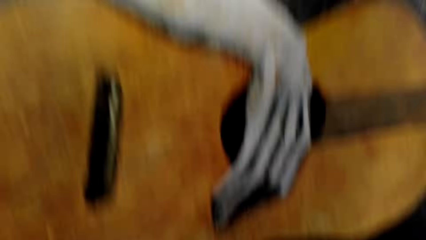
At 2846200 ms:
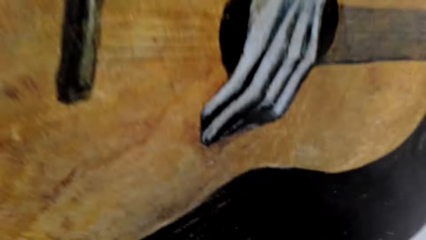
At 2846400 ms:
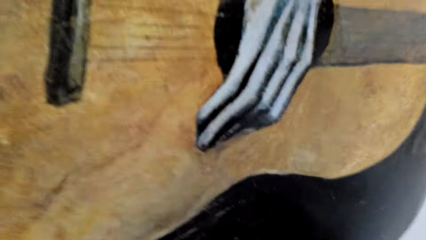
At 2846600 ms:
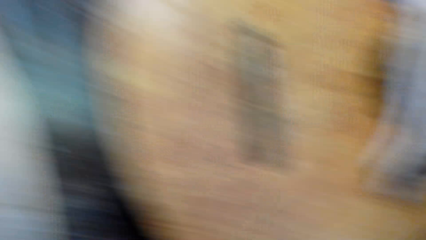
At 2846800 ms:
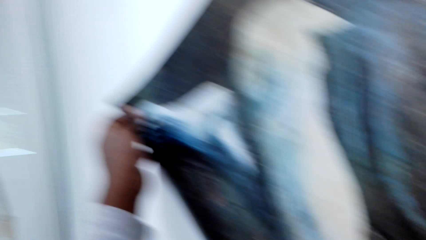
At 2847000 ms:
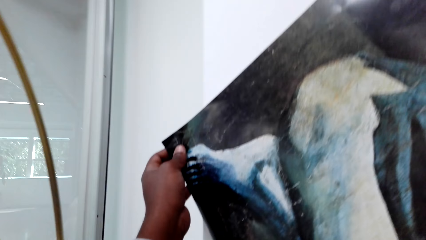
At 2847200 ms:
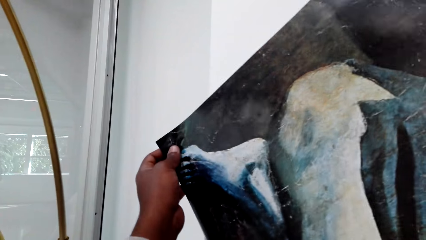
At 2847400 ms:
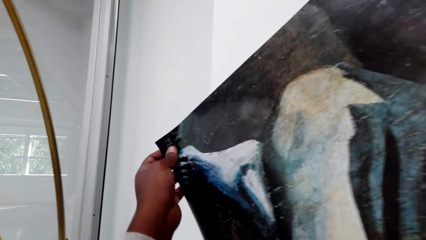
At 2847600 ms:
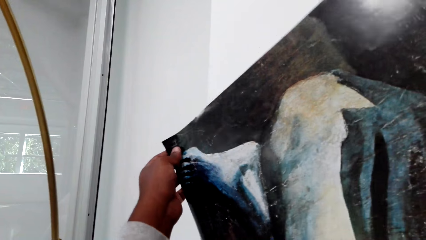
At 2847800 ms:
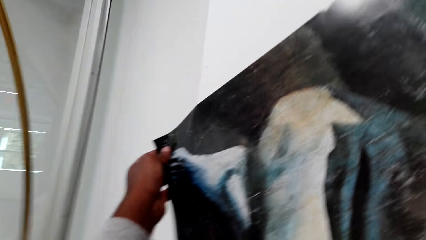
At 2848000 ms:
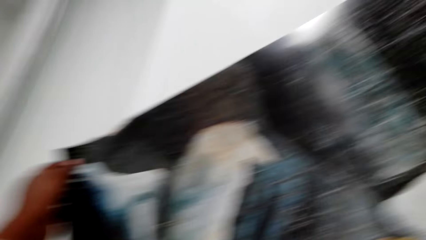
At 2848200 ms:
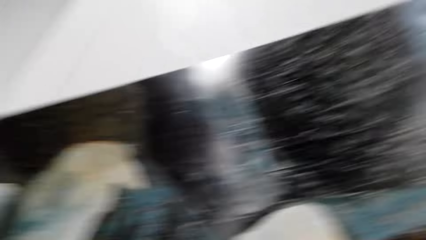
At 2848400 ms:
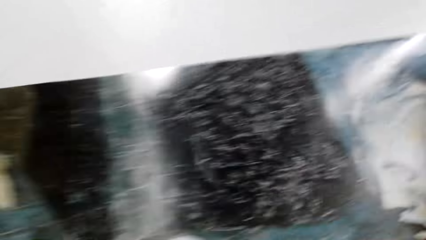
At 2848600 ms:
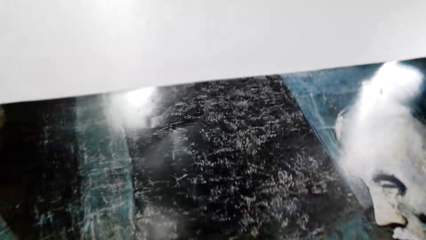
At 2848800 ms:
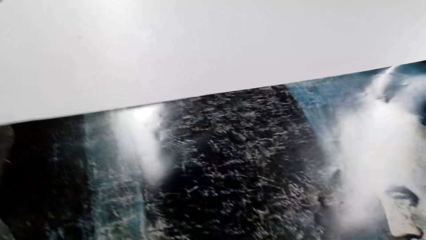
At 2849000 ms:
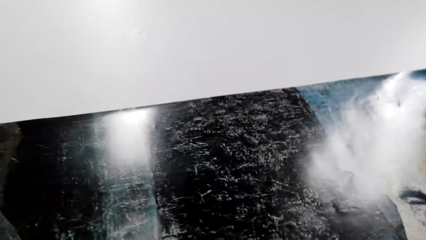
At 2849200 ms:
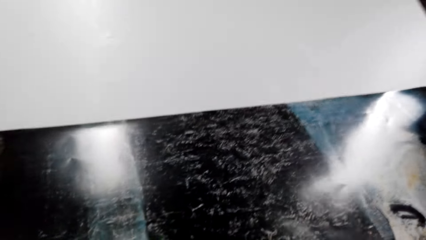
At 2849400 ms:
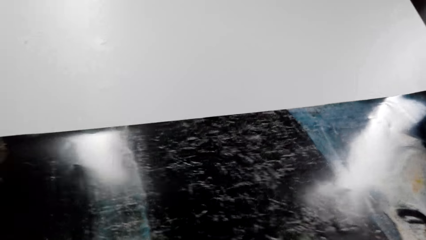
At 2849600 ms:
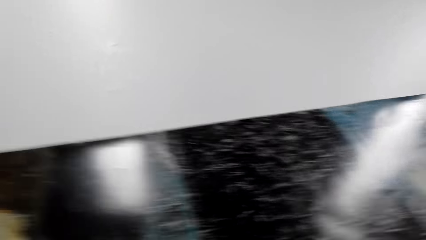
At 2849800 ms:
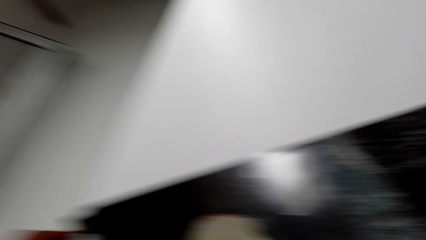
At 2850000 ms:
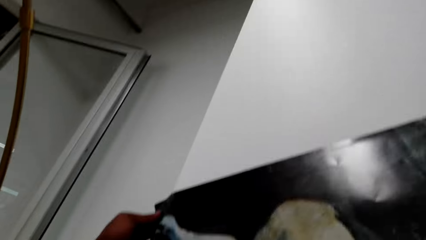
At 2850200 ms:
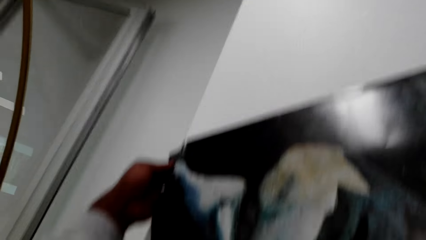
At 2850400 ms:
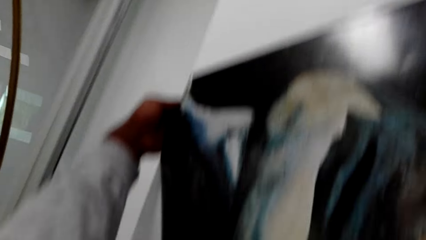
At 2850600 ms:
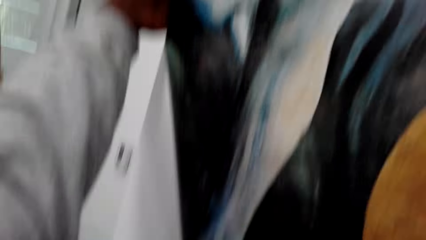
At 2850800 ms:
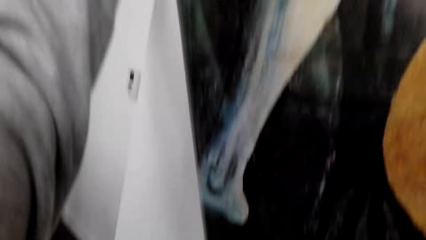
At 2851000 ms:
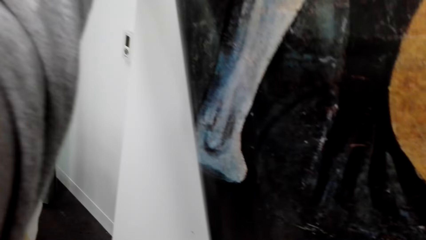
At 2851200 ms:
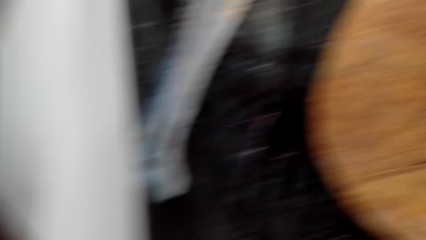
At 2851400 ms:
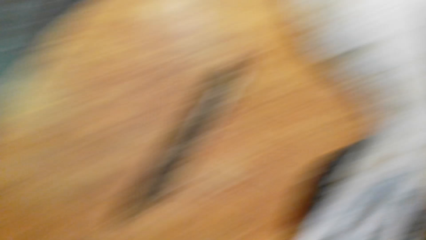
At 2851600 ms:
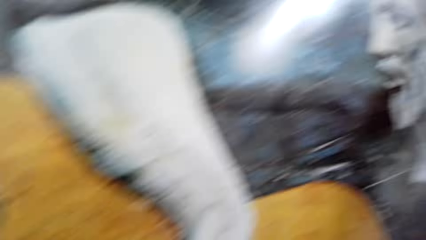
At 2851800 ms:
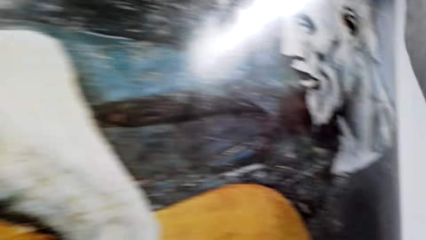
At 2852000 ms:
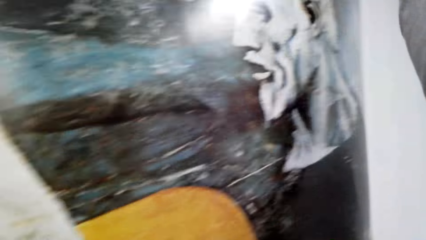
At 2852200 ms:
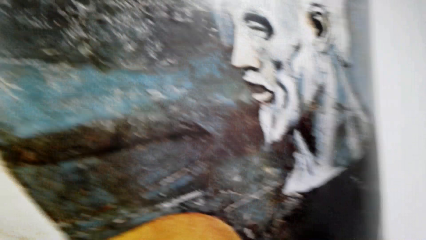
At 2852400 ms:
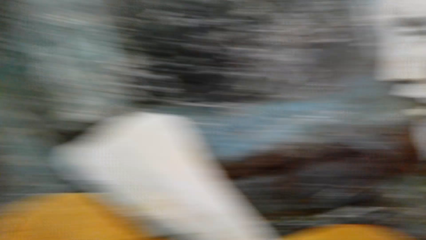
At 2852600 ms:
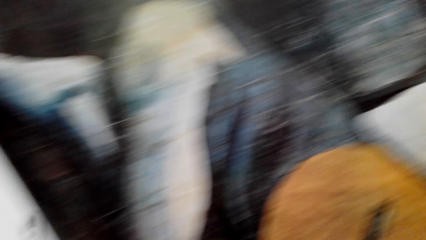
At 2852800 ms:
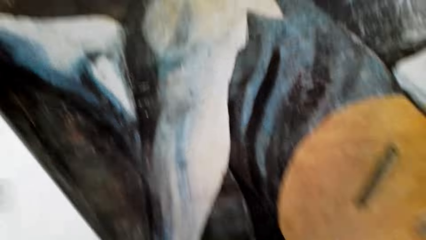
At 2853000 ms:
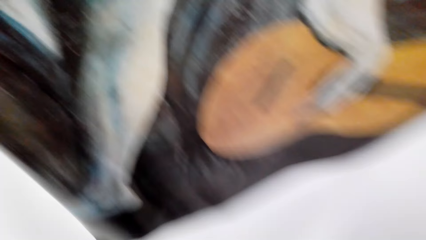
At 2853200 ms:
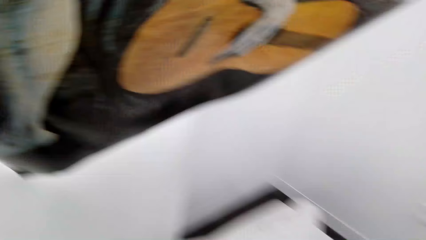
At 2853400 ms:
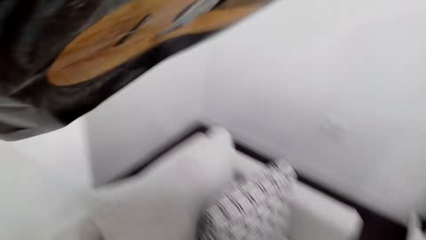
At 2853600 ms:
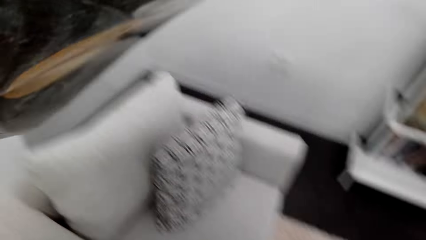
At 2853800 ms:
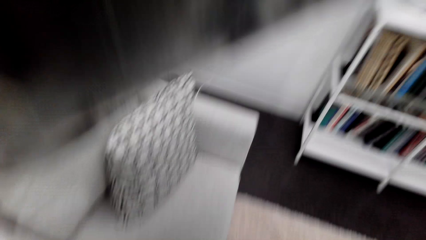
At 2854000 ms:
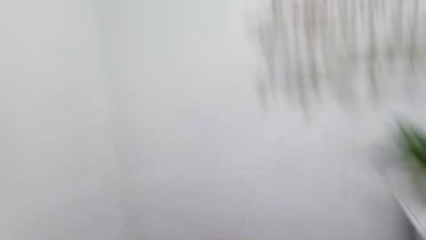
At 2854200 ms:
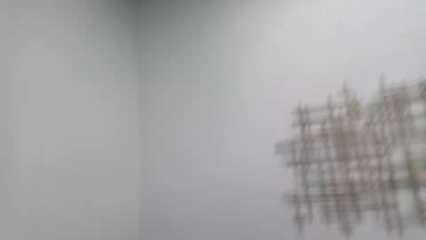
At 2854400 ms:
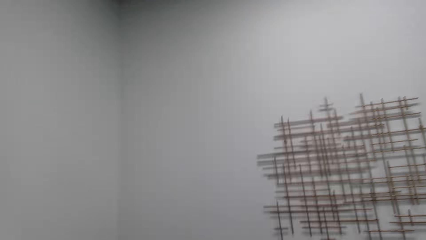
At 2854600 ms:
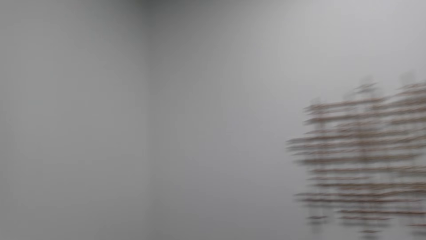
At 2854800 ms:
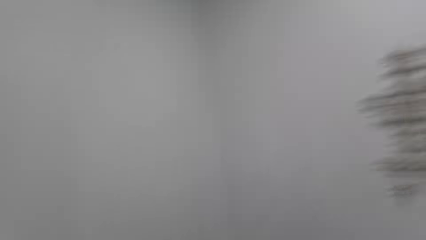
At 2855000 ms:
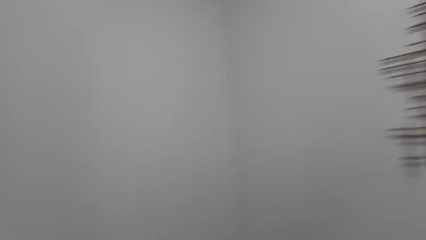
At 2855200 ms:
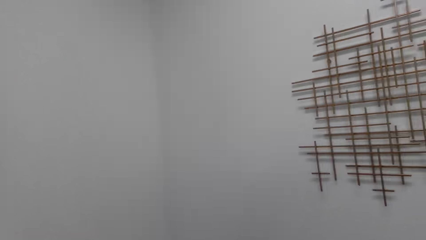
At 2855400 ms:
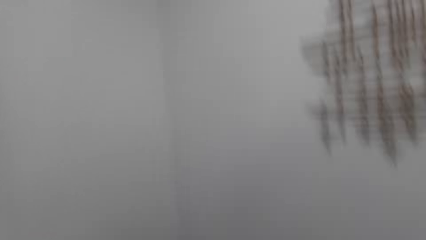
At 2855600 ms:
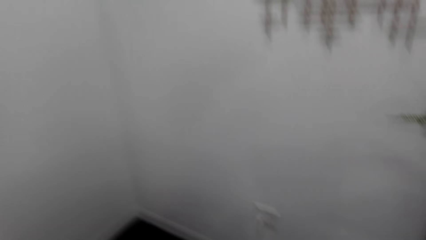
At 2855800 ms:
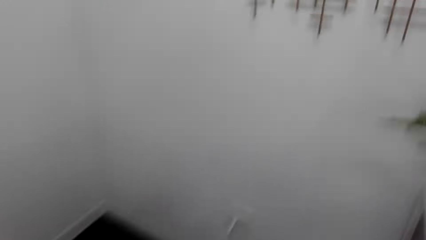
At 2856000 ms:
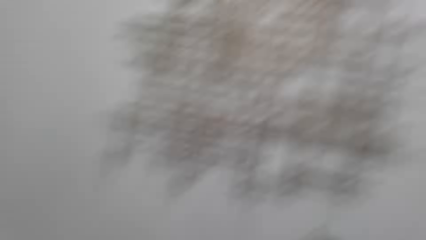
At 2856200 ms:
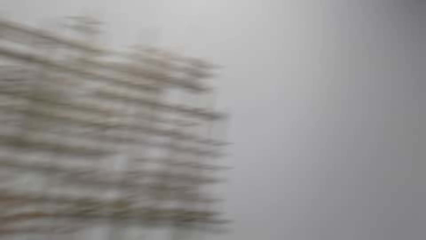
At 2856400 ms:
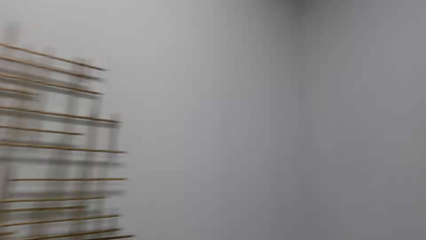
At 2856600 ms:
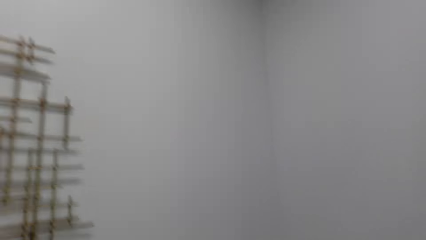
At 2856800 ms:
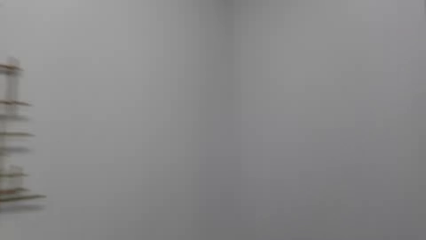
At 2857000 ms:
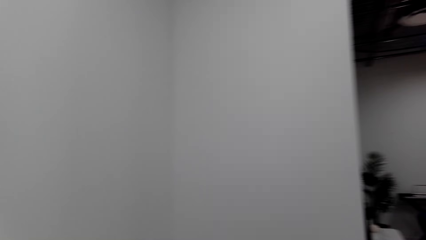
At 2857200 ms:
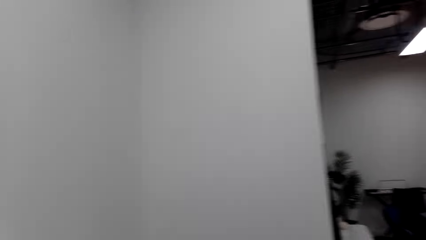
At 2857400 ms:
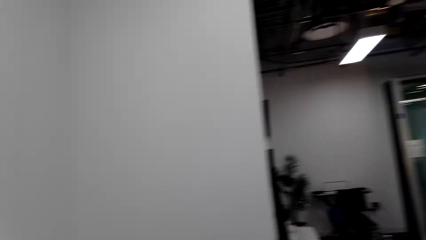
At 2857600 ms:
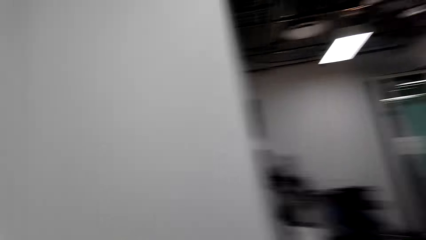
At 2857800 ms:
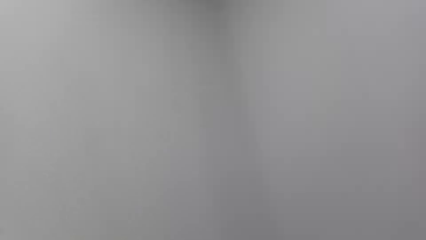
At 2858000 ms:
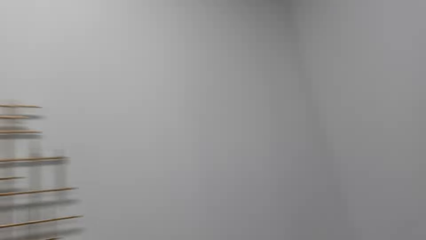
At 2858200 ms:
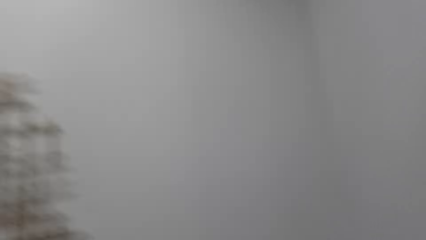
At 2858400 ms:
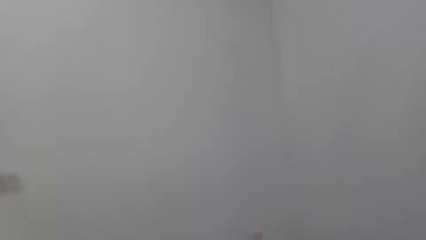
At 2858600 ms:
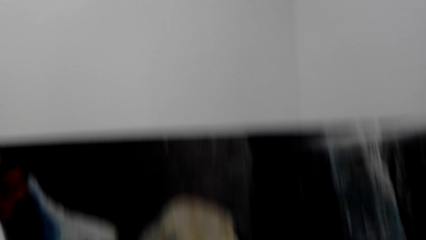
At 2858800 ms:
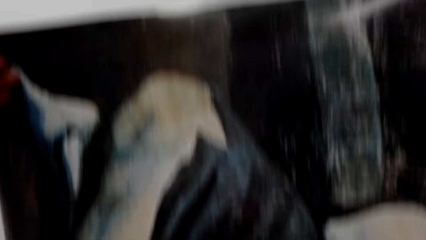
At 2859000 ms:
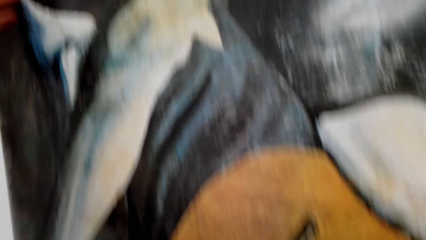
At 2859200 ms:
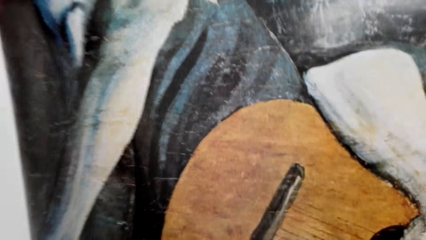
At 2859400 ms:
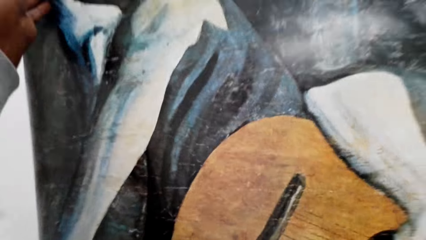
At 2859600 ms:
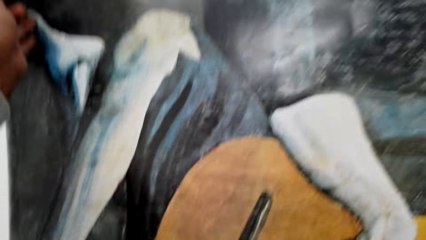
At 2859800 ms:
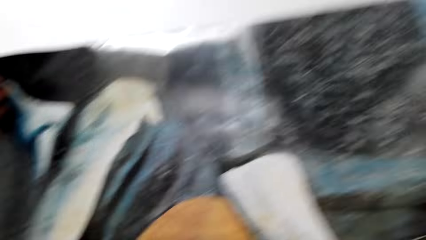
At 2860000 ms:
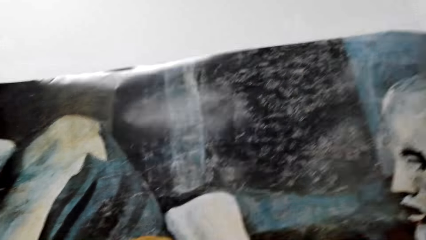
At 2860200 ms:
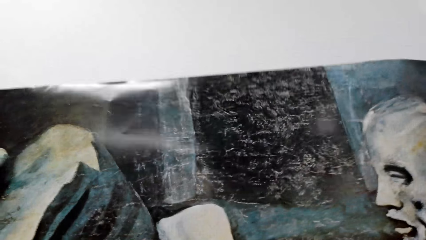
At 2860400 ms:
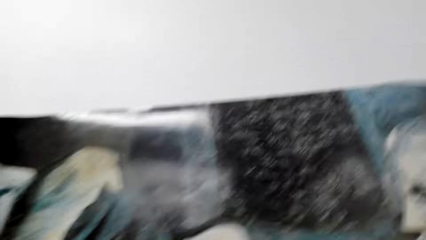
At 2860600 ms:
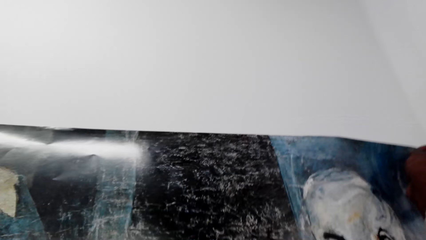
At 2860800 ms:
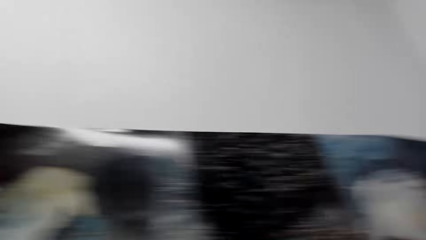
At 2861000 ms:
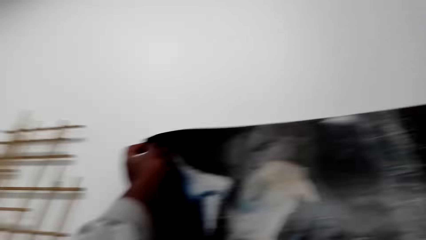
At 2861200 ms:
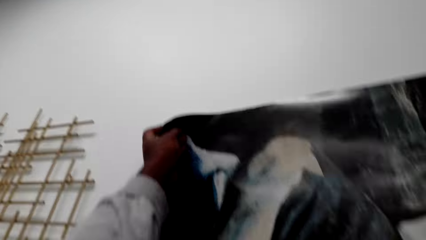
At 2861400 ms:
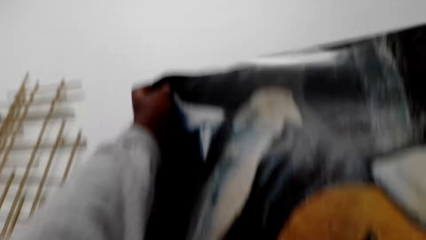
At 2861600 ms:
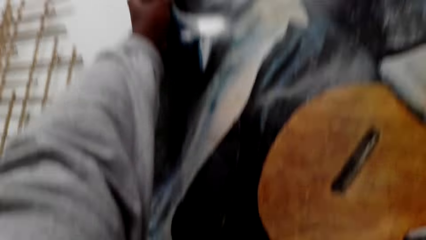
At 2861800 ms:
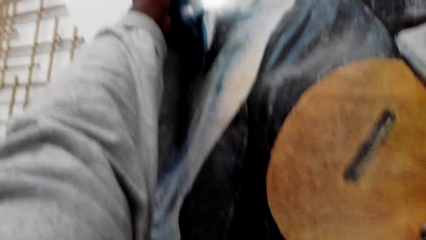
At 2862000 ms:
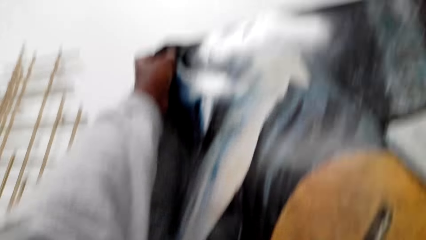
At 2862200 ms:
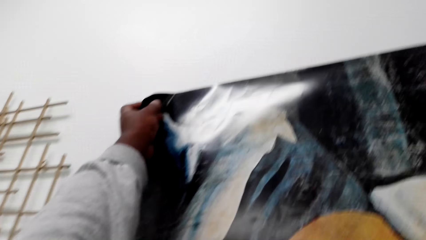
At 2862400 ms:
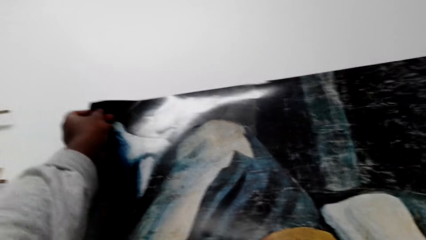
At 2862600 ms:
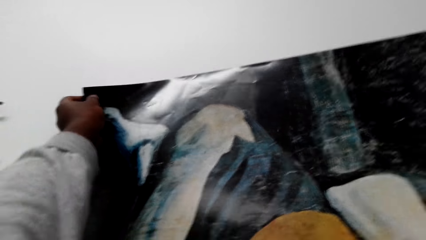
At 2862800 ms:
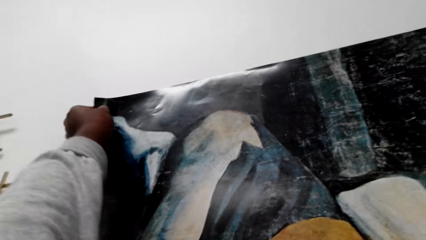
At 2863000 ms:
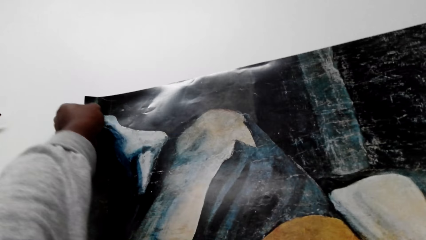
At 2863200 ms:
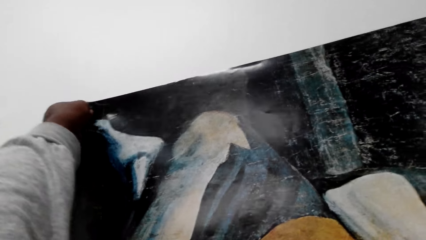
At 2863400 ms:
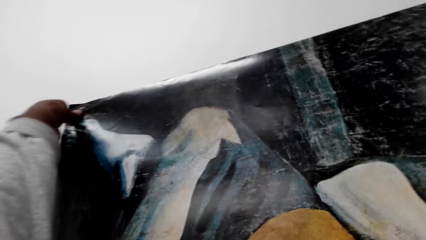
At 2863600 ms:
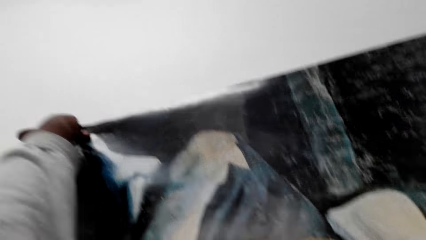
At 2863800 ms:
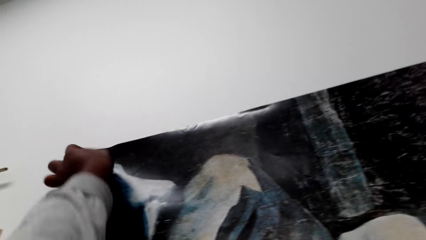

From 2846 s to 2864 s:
The camera wearer puts the poster on the wall. They remove the poster from the wall. They check for a good spot on the wall. They look at the poster. They stick the picture on the wall.
